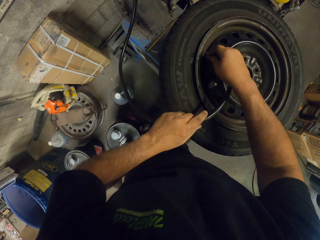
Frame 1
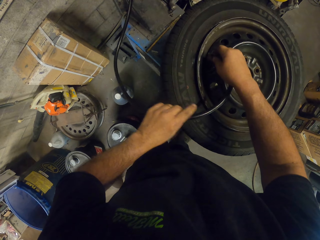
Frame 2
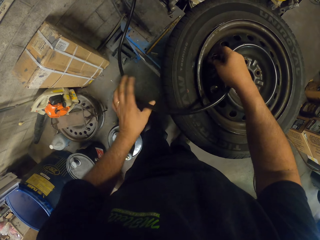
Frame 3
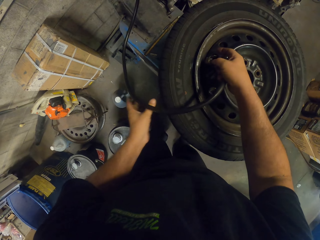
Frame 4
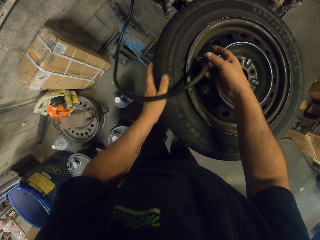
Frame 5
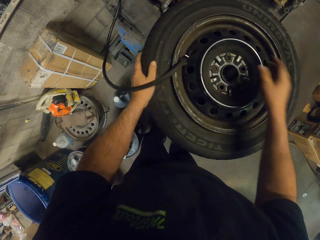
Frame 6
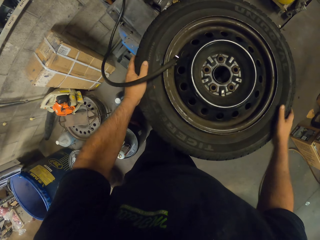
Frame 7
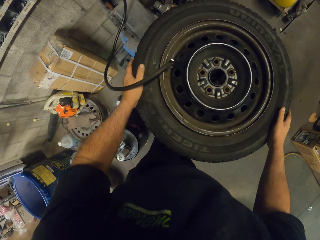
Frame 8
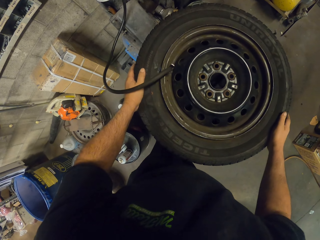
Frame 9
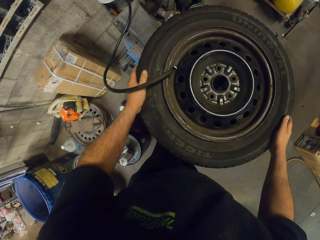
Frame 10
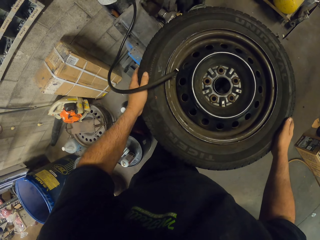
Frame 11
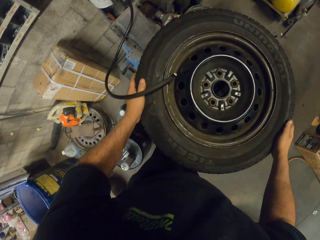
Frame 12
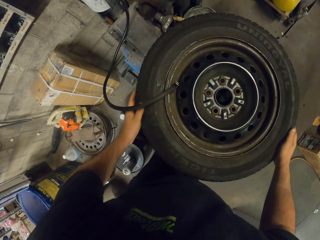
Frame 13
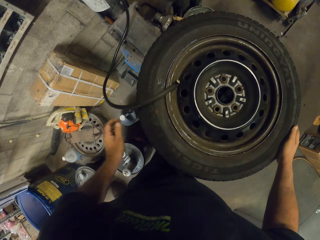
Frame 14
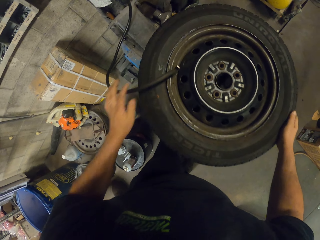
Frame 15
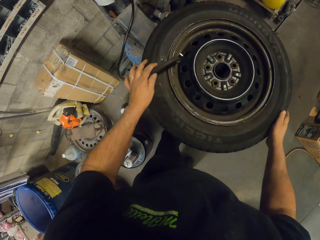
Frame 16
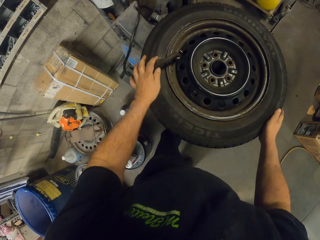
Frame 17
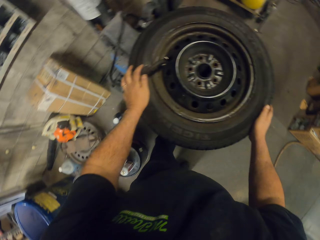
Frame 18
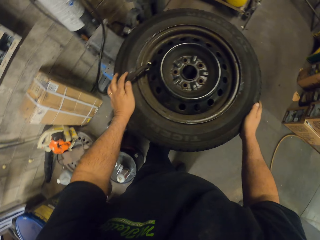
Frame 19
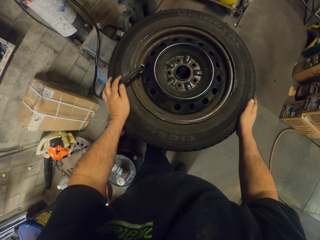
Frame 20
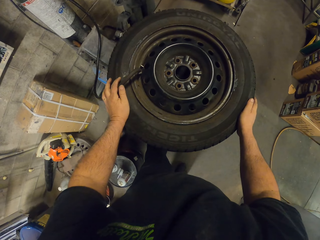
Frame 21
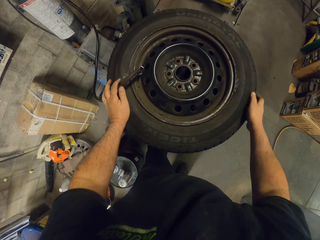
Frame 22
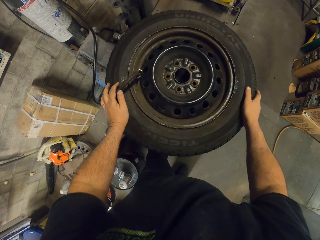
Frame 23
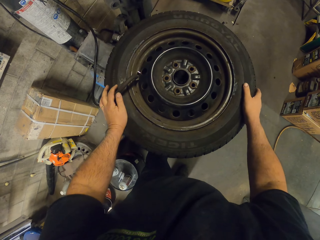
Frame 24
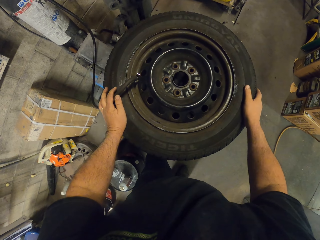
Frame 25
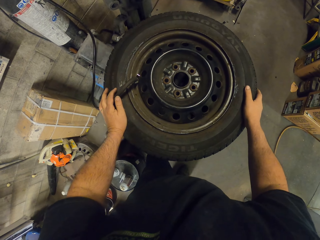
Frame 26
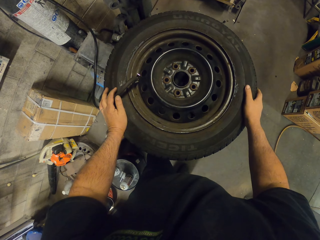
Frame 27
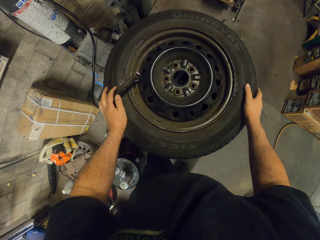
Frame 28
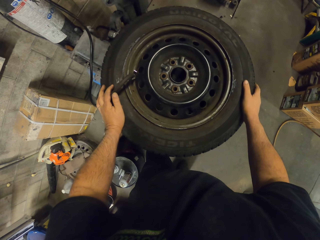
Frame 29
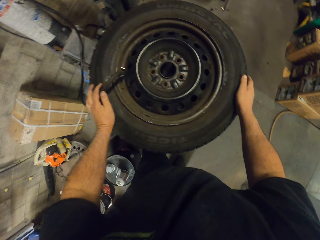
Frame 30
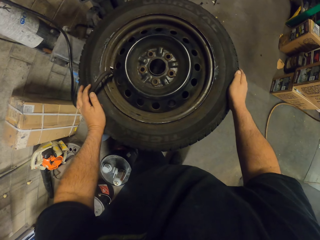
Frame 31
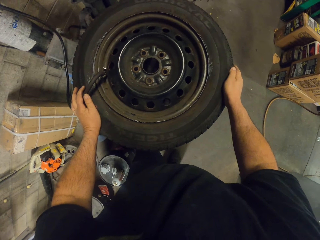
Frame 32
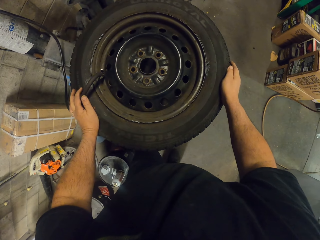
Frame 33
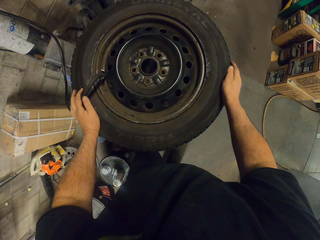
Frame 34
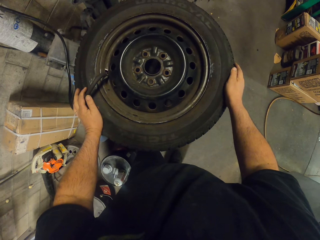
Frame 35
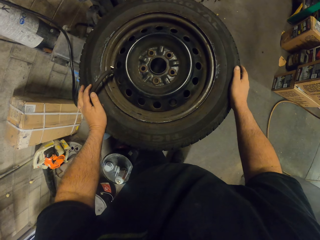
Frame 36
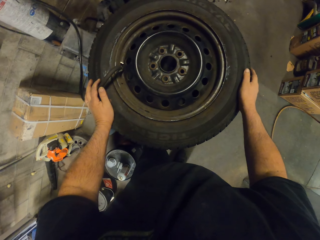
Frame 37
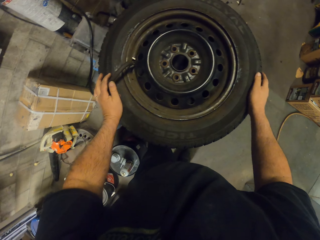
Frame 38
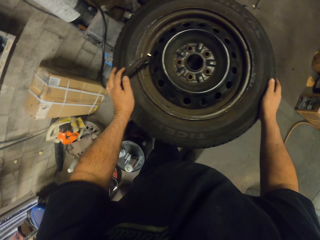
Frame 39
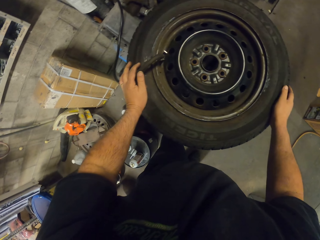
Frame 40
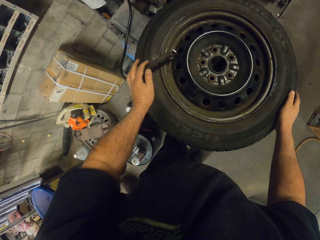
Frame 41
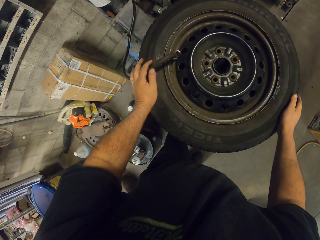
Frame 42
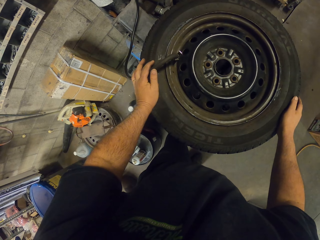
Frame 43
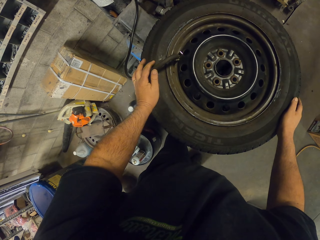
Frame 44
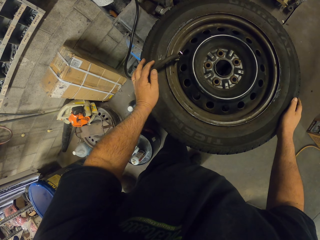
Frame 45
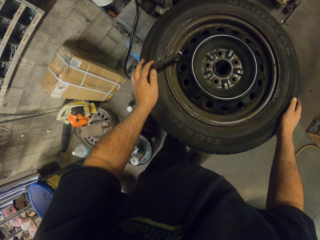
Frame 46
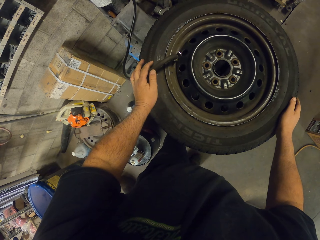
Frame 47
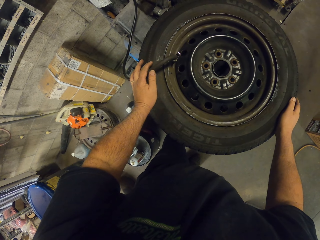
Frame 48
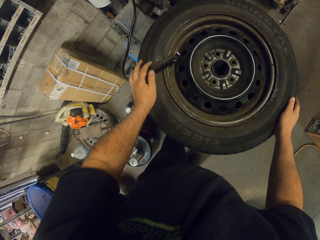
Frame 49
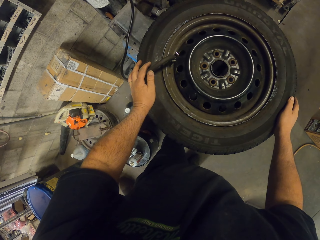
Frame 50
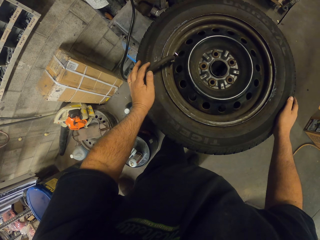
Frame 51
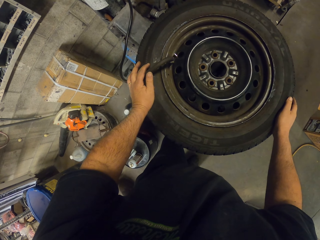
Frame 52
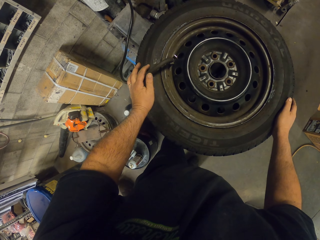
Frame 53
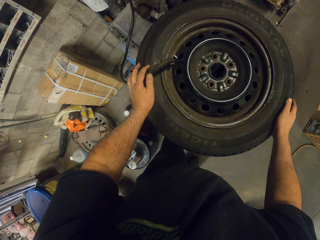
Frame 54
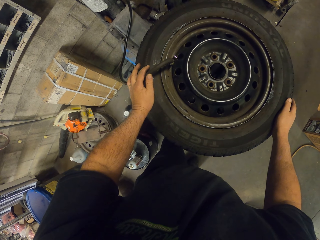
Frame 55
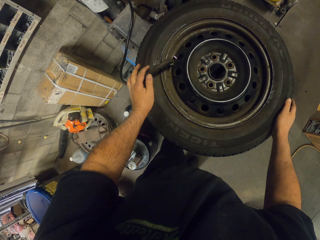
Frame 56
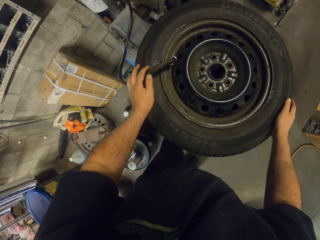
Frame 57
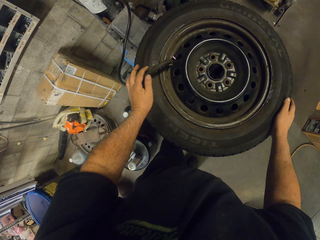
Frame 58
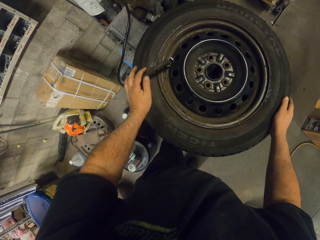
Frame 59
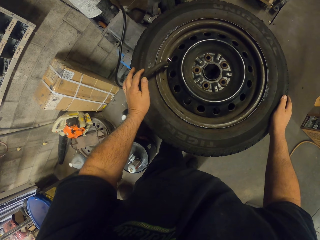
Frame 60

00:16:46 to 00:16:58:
The camera wearer pumps the air in the wheel. They align the pump on the wheel. They look around.

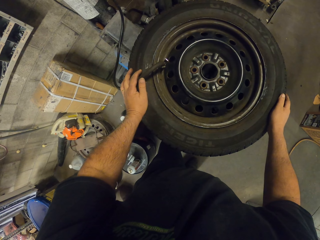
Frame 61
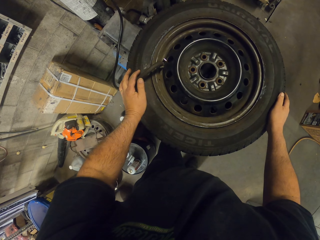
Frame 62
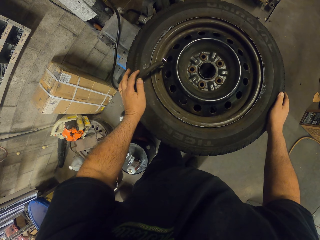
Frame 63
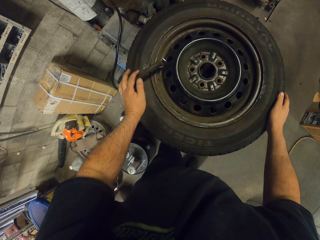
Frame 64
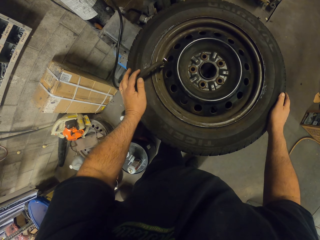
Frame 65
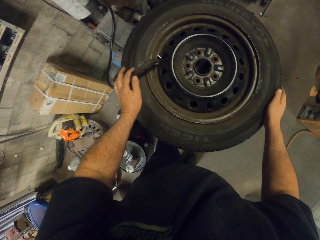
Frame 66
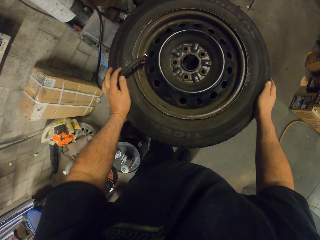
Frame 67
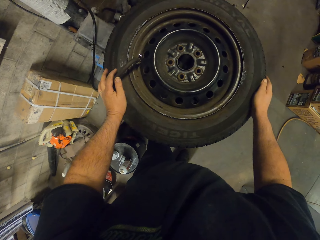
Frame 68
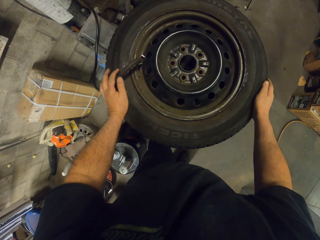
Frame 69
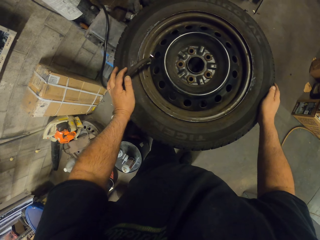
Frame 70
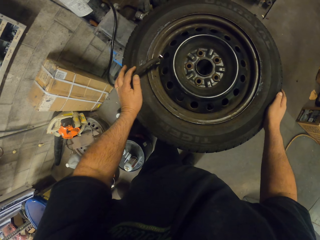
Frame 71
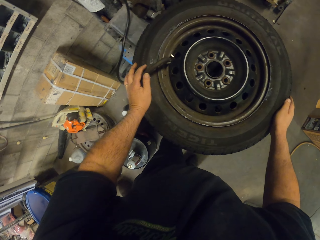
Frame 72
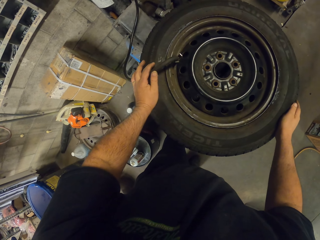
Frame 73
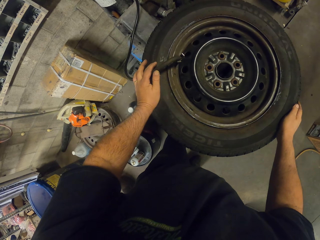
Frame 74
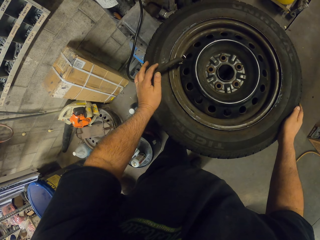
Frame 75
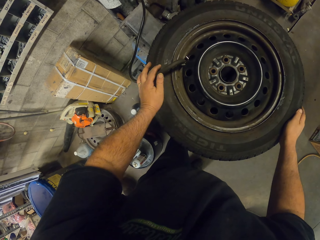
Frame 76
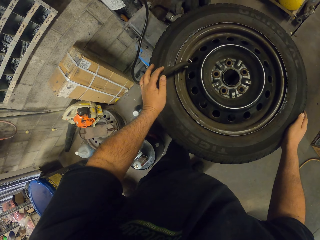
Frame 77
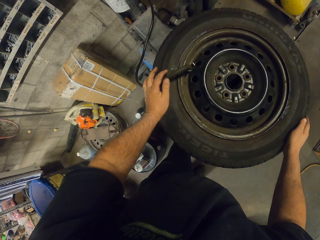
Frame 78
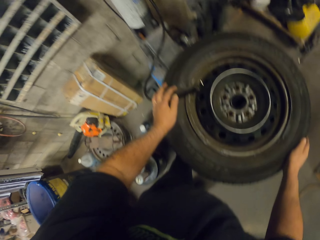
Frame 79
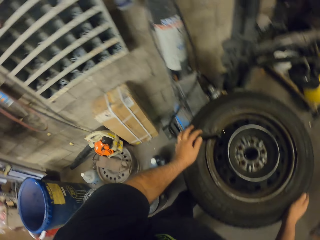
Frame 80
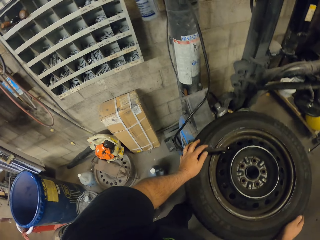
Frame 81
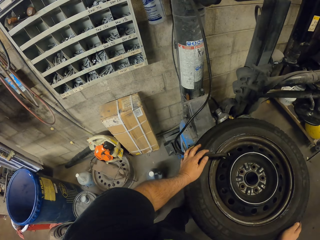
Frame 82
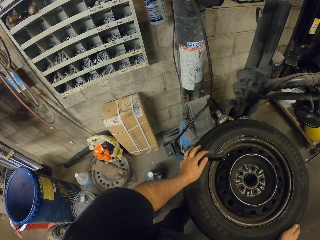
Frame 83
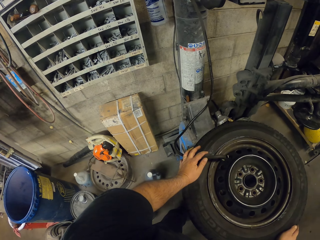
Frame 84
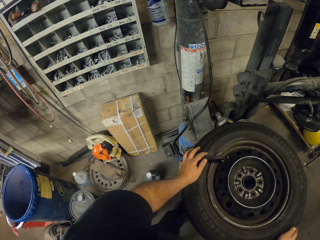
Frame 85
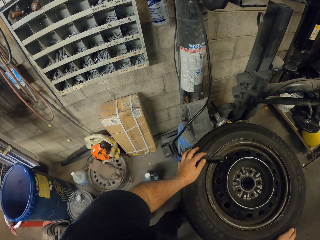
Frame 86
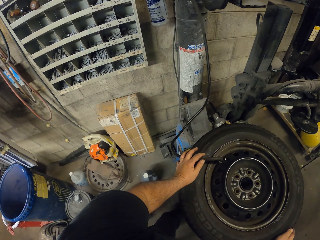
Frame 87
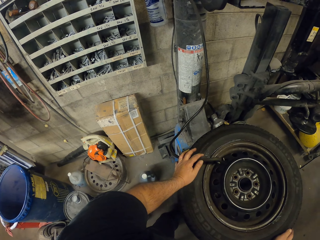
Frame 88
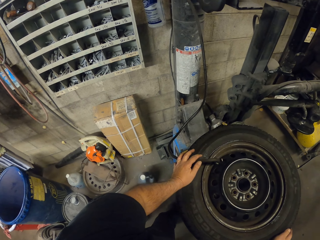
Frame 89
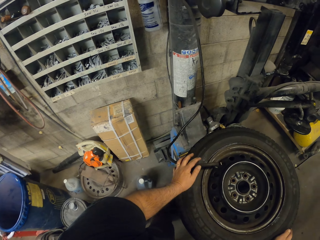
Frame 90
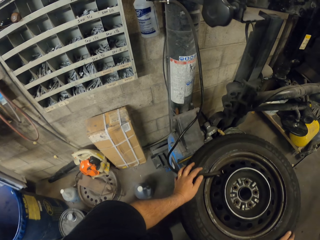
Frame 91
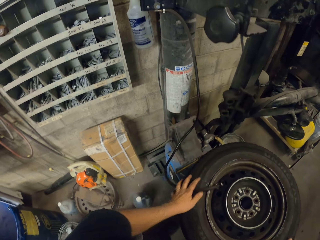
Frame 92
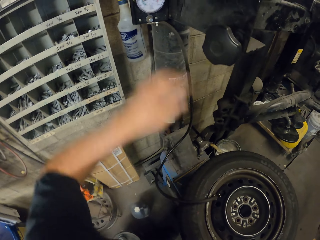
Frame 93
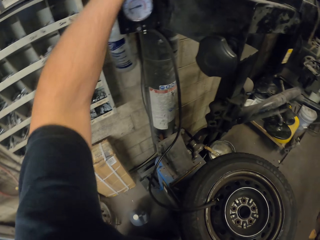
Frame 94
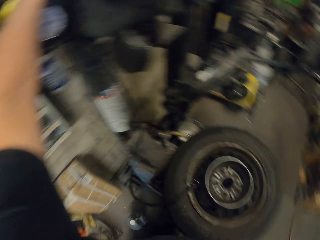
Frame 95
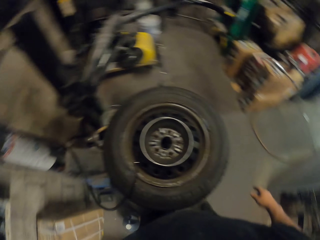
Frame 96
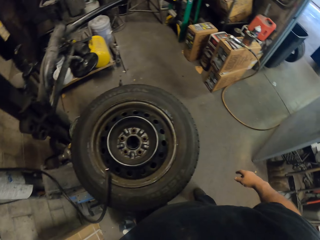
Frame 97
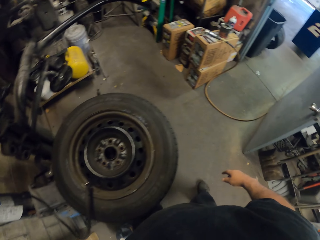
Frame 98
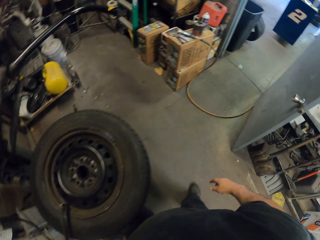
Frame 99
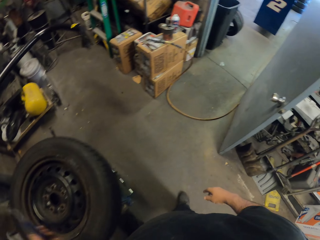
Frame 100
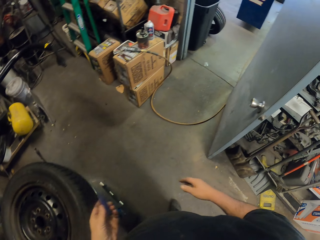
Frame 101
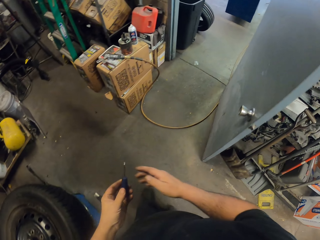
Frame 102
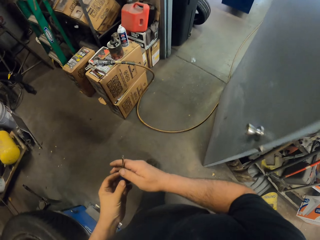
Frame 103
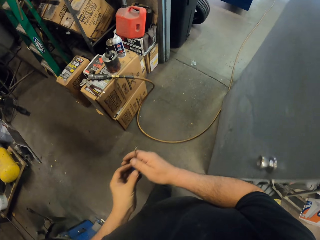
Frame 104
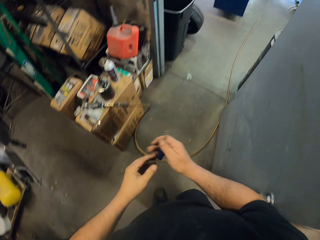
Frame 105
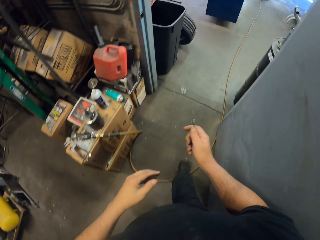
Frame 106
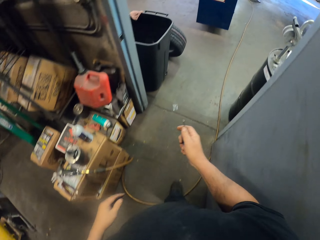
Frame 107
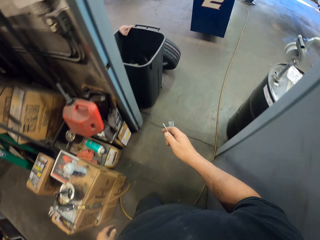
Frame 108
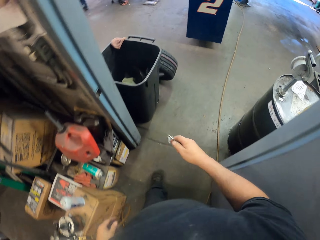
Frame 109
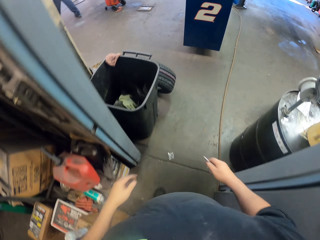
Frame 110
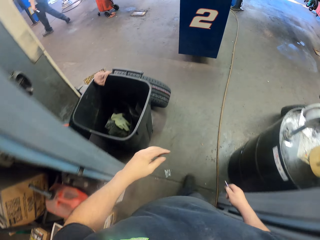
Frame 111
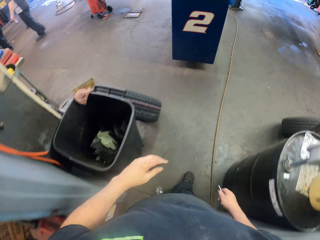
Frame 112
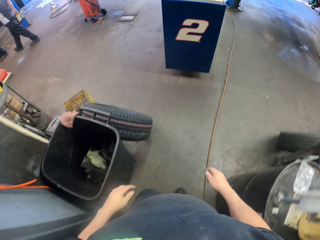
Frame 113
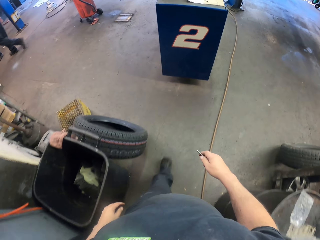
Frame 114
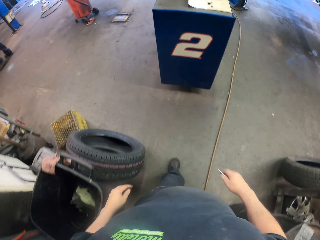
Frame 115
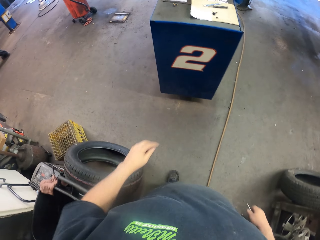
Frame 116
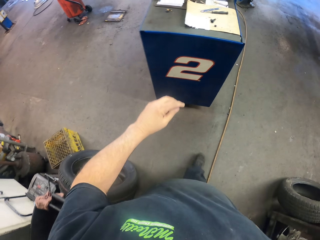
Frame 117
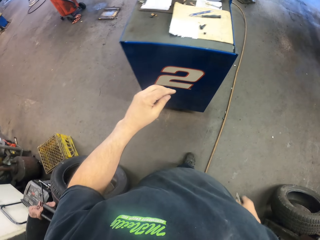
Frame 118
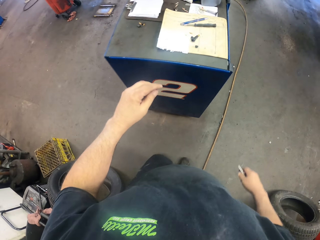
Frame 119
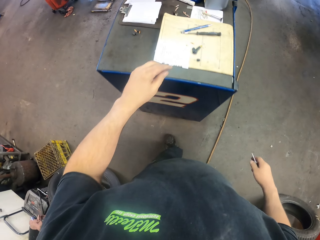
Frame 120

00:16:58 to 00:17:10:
The camera wearer picks a screwdriver on the wall. They walk in the garage.
